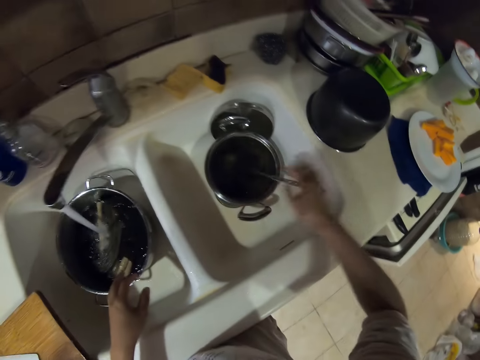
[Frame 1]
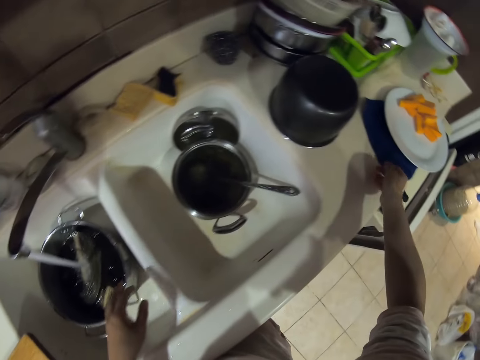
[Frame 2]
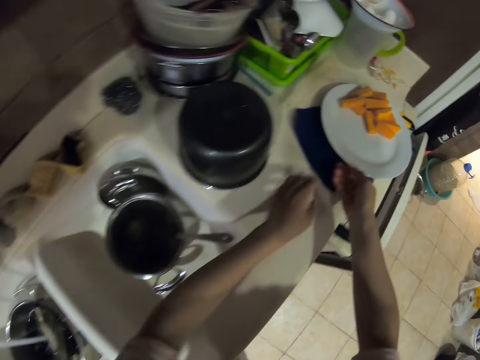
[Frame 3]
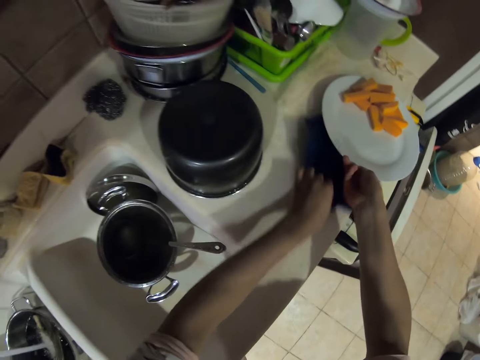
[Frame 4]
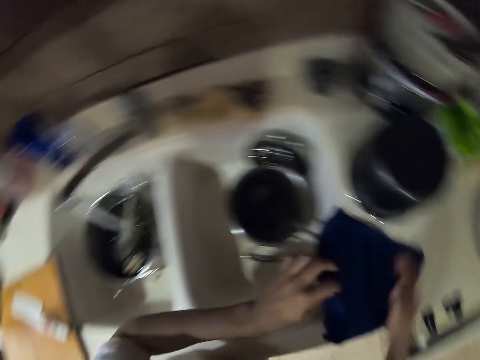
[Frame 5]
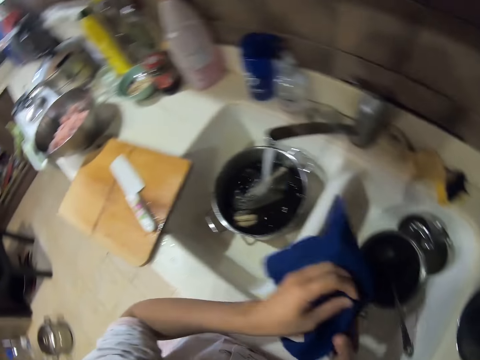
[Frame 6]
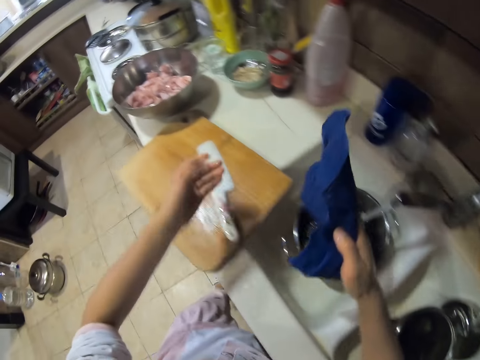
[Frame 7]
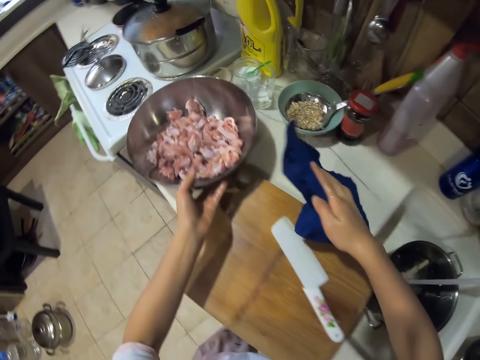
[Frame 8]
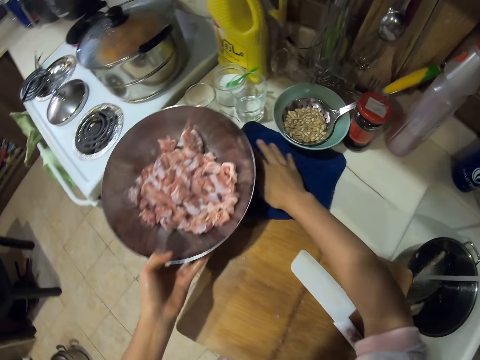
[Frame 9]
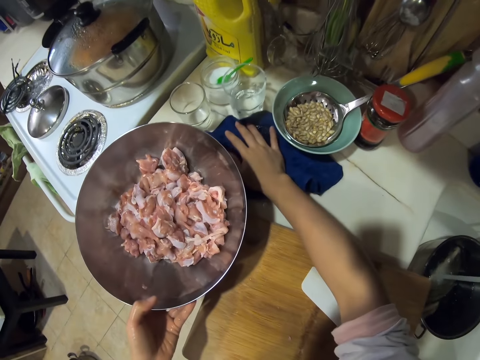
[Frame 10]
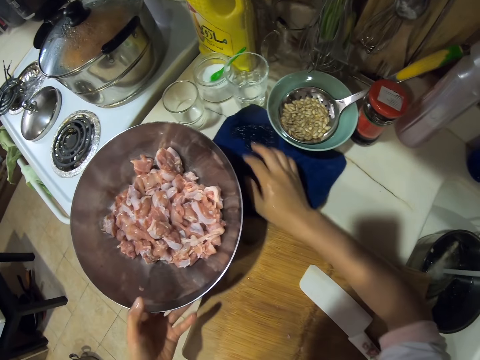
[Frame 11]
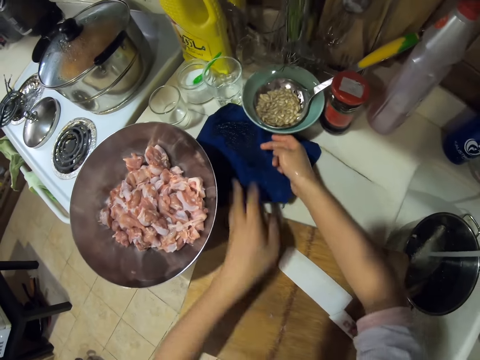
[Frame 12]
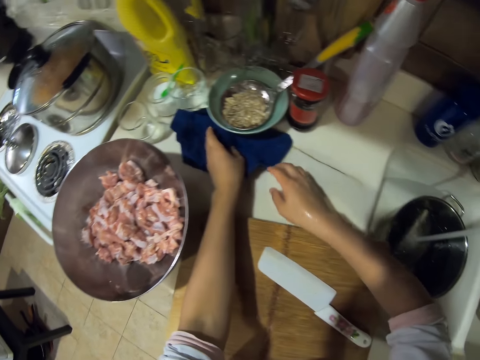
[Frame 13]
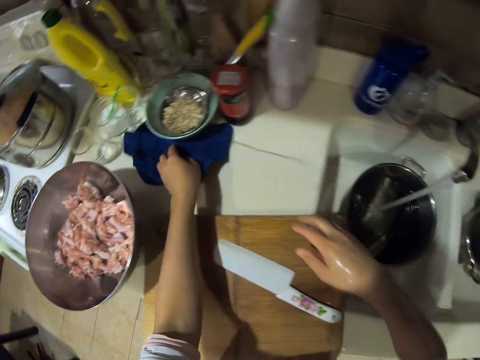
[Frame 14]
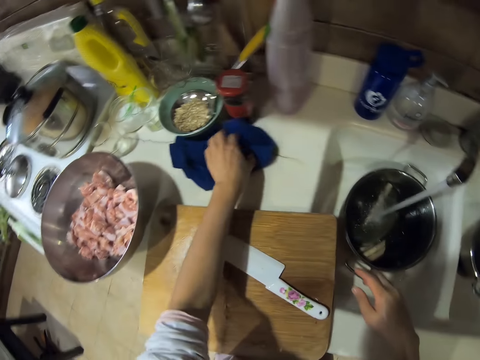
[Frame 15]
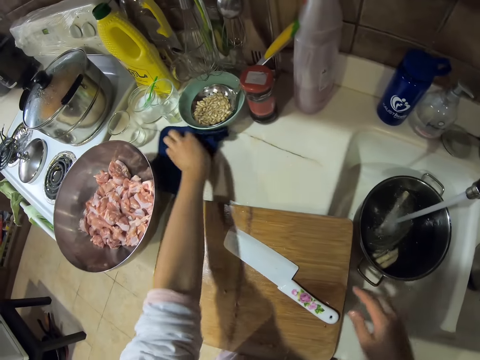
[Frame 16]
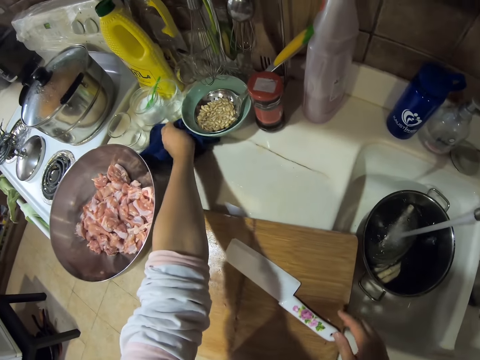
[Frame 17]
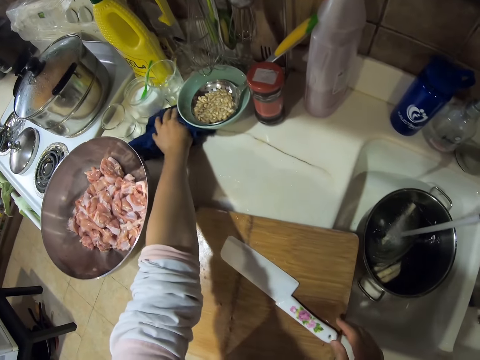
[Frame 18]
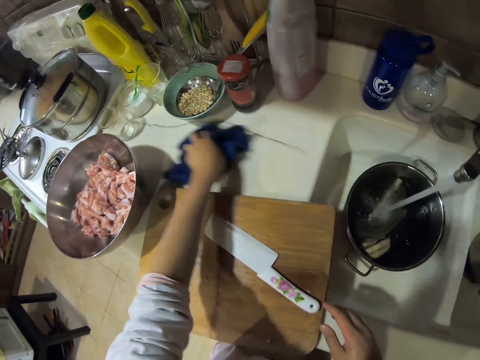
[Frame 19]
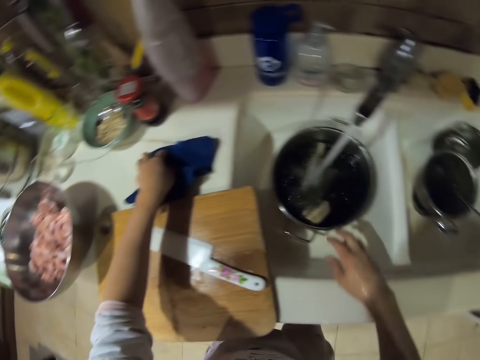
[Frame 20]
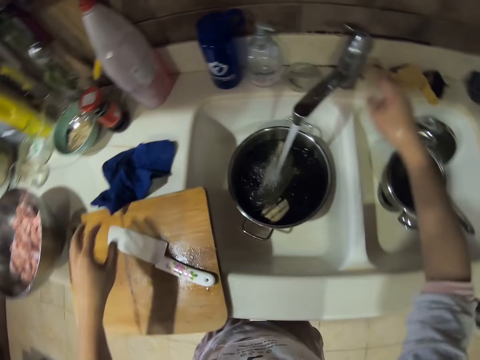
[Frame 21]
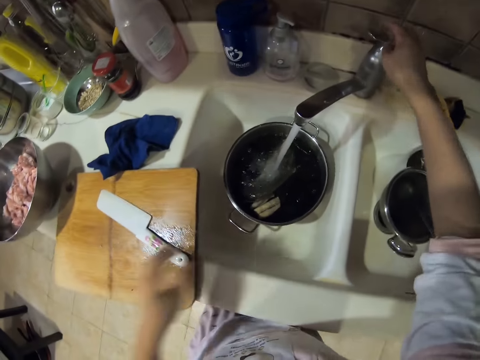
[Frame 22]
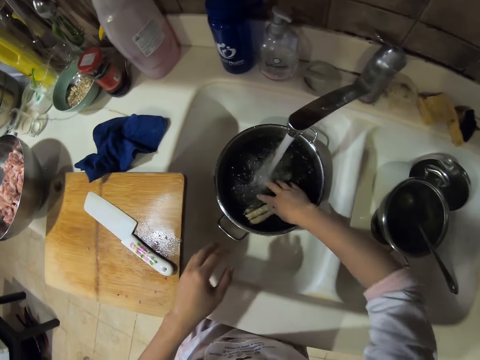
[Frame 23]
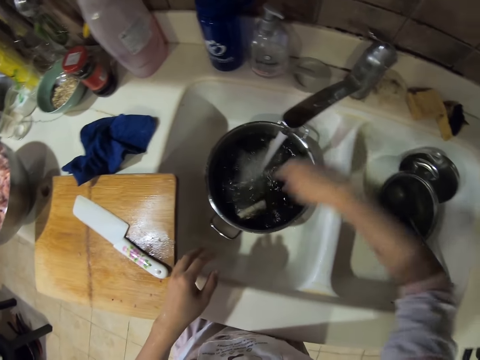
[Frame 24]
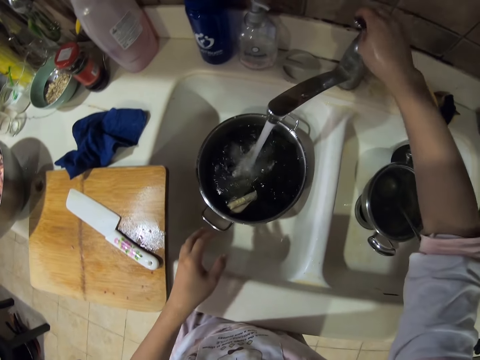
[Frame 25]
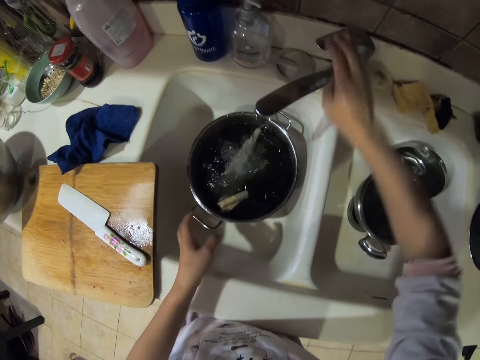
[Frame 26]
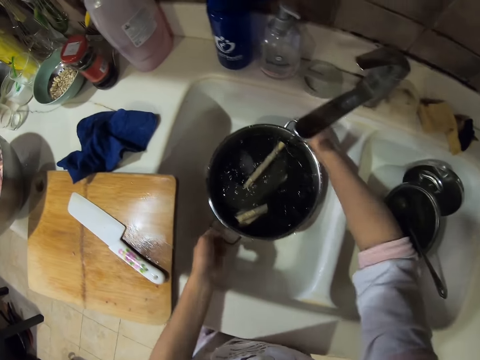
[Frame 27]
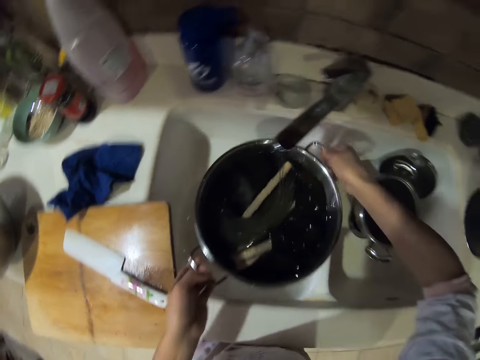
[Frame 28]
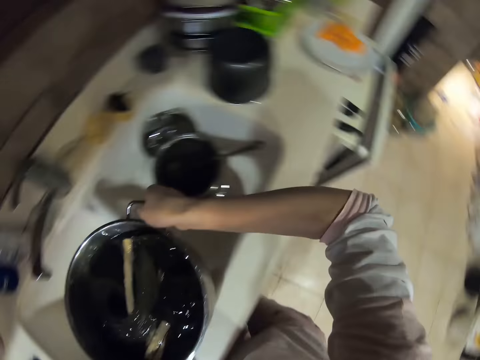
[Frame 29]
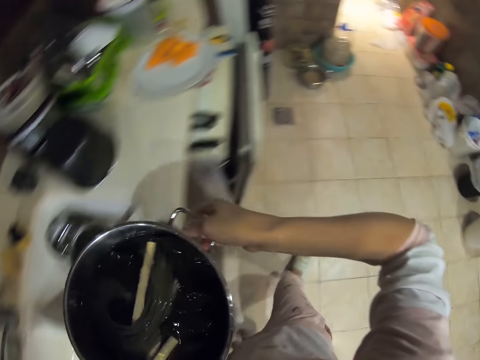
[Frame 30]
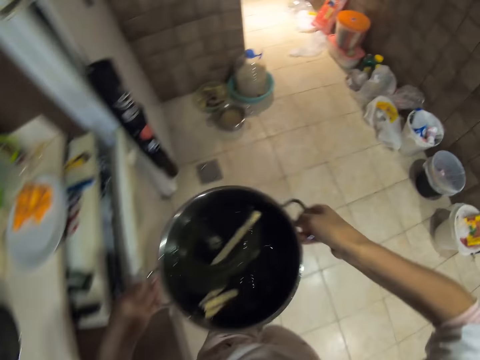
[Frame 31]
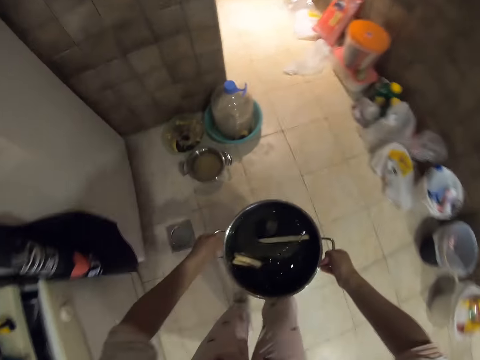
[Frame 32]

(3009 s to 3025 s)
The camera wearer picks up a kitchen napkin or towel. They wipe the kitchen counter or cabinet. They turn off the tap. They take the cooking pot.

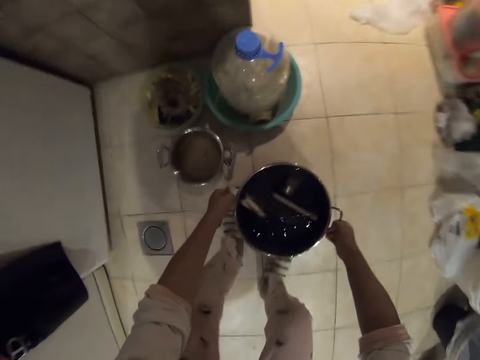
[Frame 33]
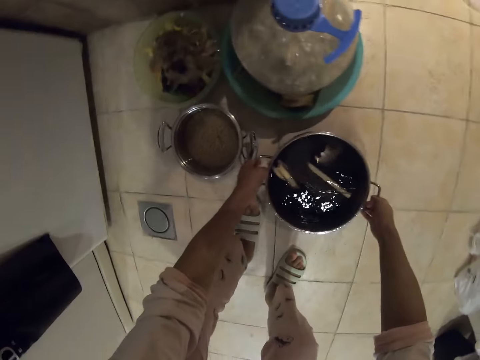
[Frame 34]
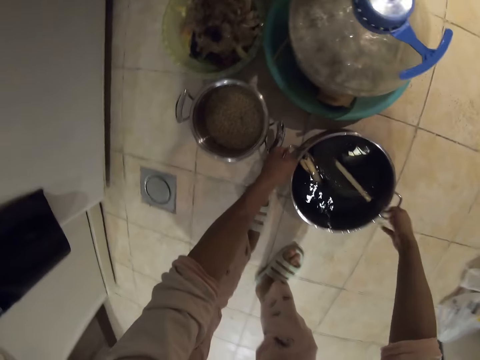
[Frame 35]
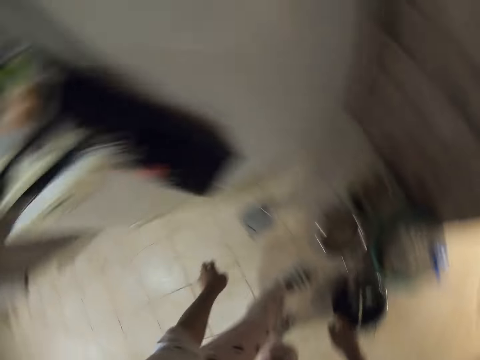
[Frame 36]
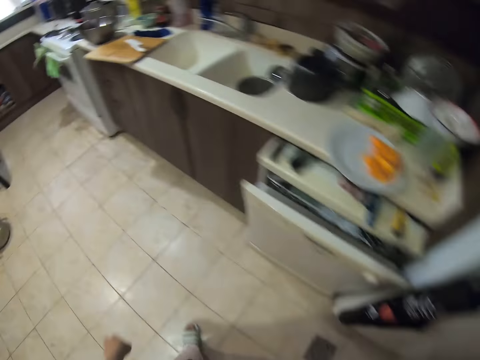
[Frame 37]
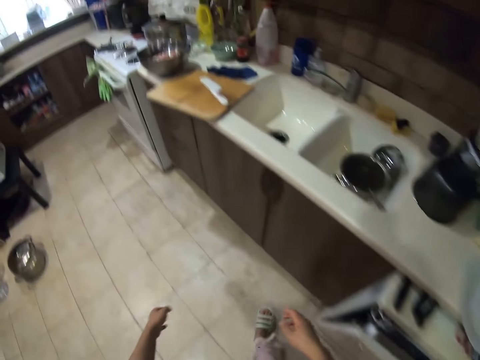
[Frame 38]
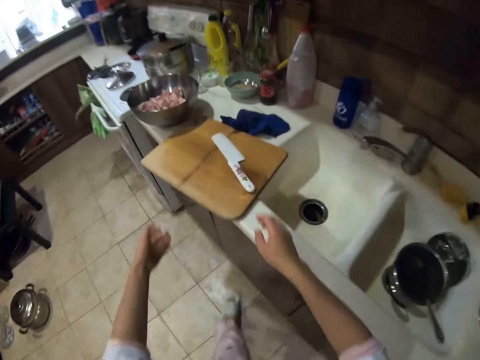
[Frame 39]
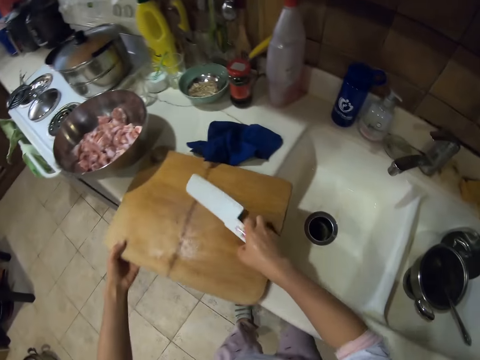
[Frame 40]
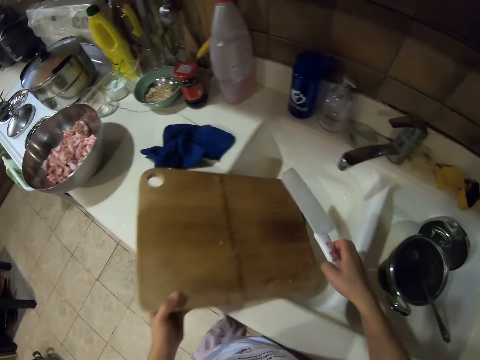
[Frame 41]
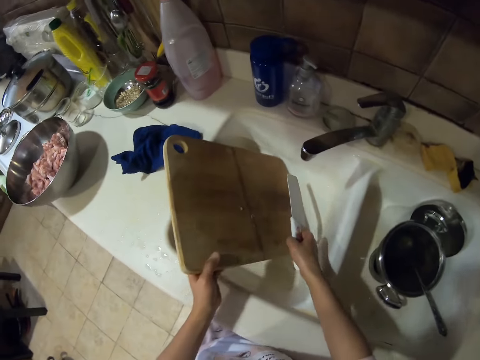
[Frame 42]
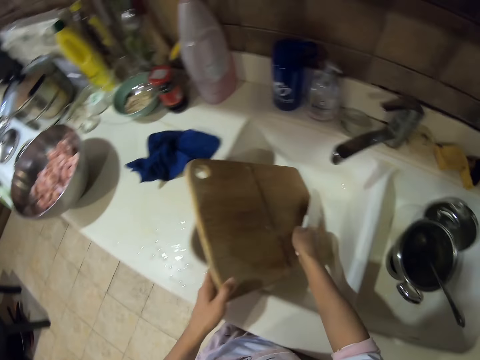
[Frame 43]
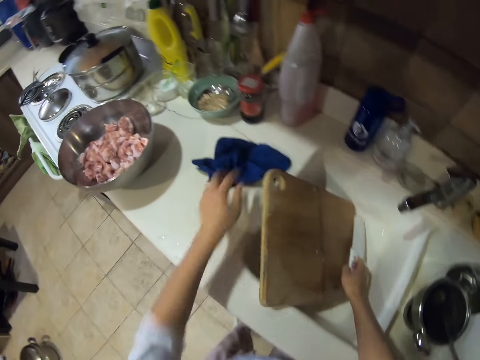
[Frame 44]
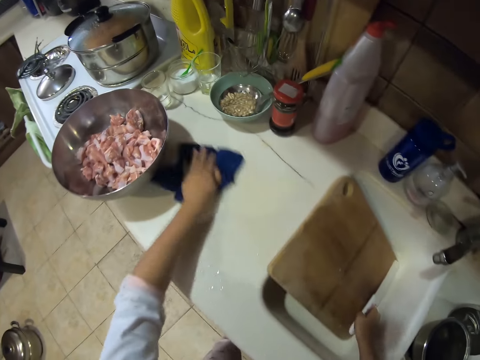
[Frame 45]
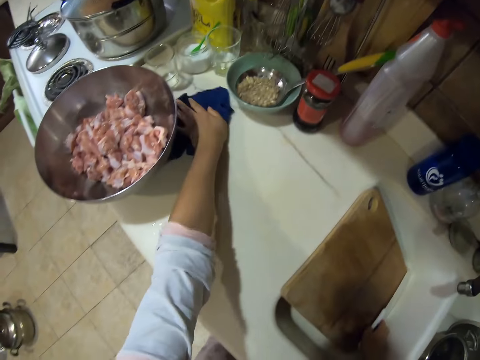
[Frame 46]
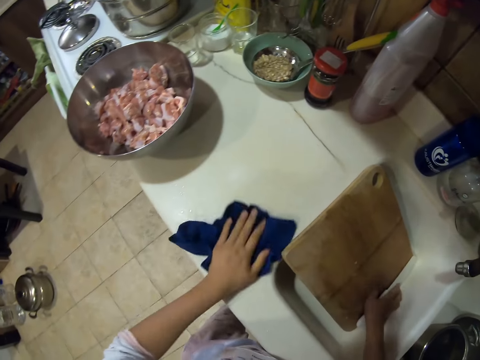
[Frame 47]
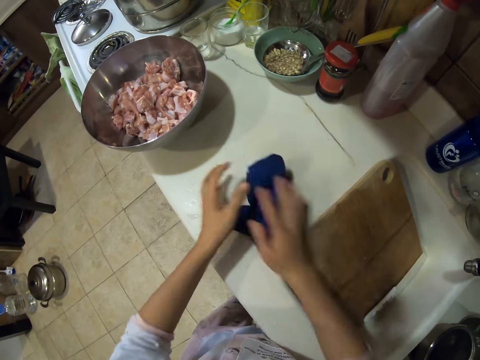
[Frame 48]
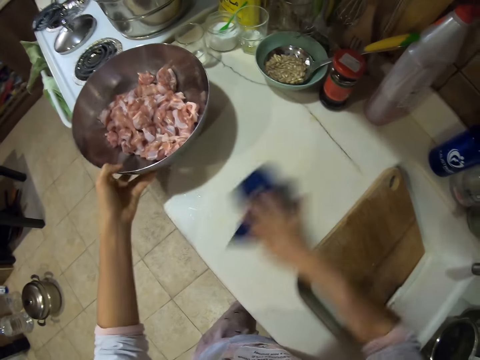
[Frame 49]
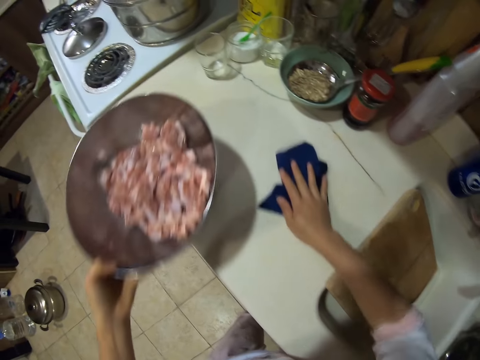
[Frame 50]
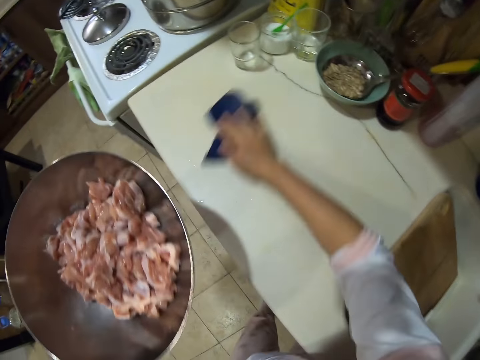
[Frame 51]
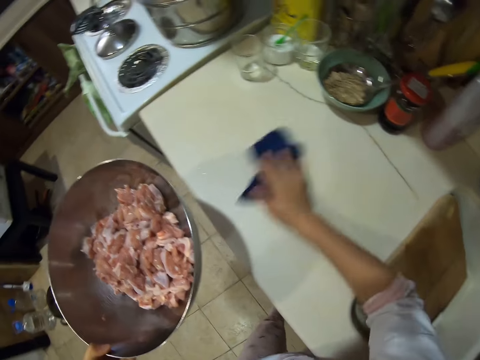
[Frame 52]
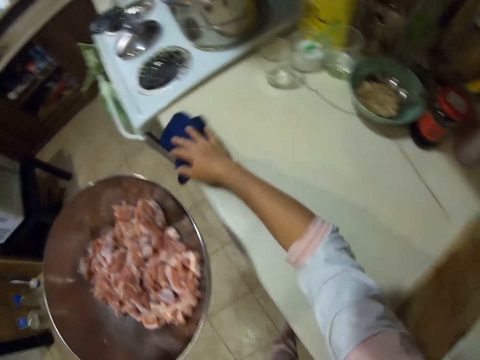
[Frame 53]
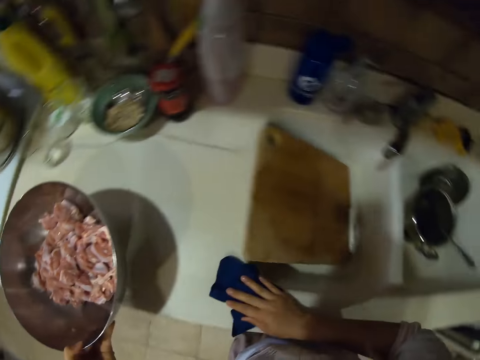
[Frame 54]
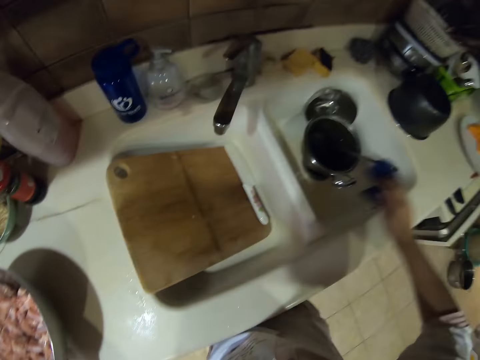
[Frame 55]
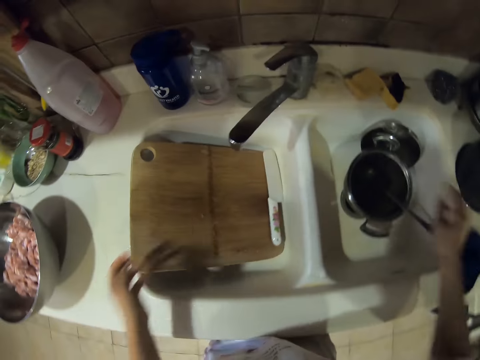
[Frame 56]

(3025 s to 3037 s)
The camera wearer puts the cooking pot down. They take the chopping board and knife and put the chopping board and knife in the sink. They wipe the kitchen counter or cabinet. They put the towel on the cabinet.
